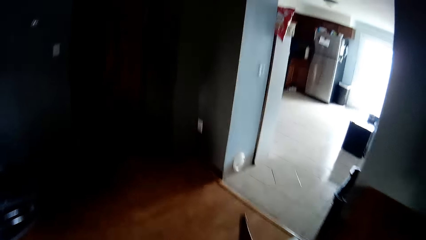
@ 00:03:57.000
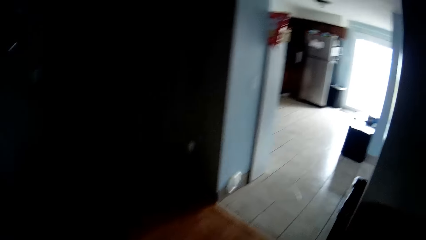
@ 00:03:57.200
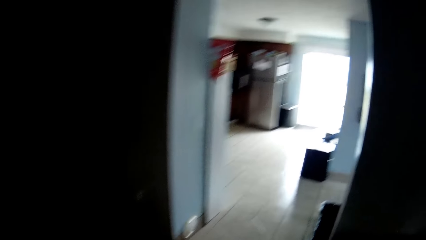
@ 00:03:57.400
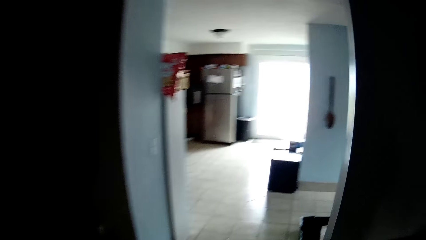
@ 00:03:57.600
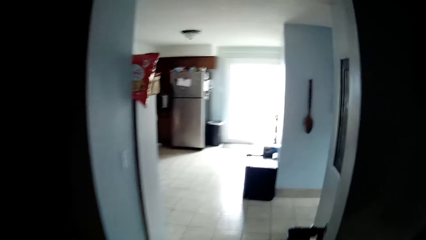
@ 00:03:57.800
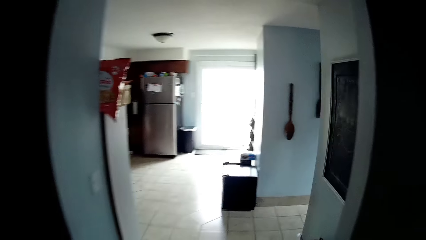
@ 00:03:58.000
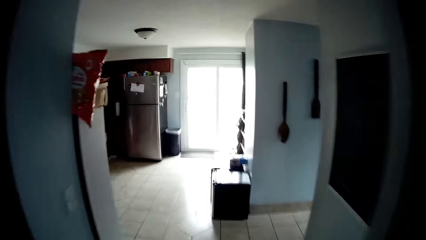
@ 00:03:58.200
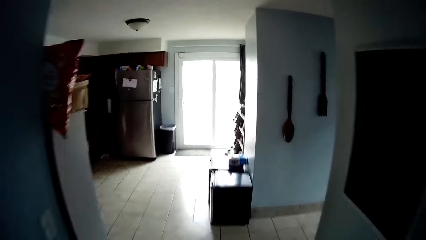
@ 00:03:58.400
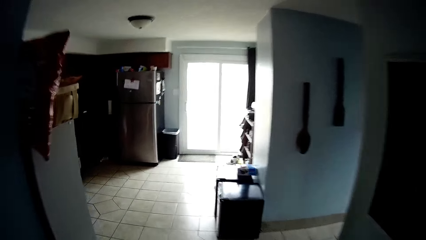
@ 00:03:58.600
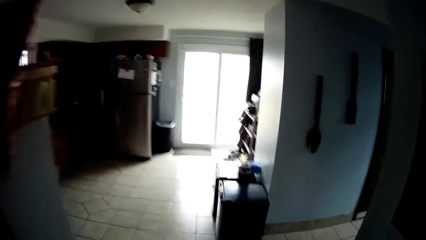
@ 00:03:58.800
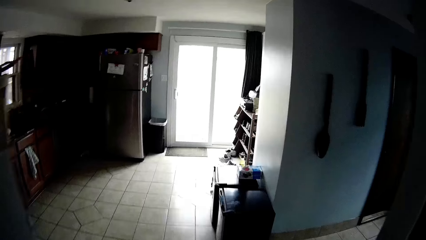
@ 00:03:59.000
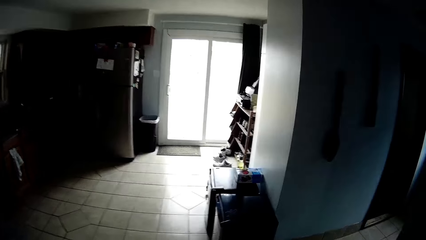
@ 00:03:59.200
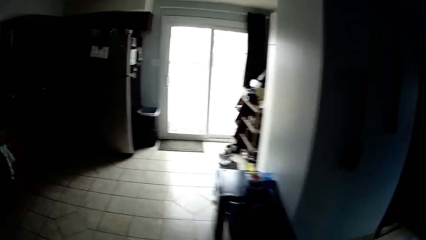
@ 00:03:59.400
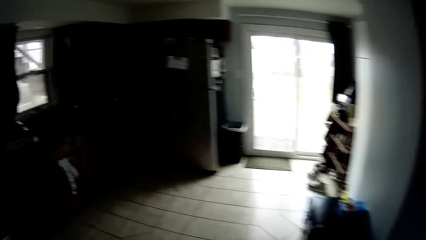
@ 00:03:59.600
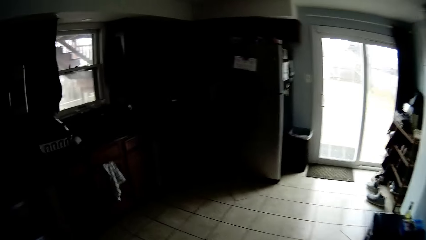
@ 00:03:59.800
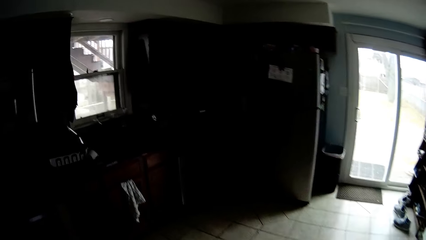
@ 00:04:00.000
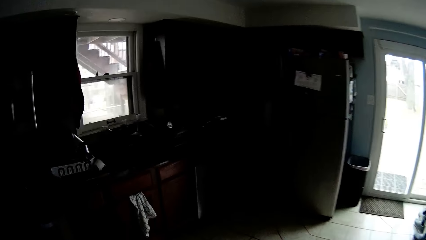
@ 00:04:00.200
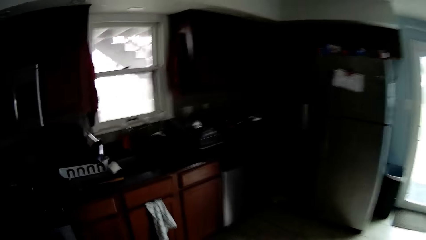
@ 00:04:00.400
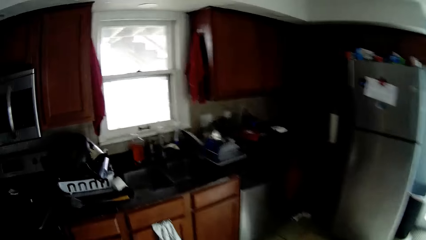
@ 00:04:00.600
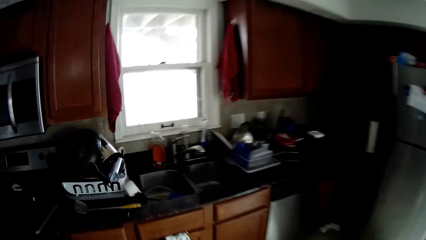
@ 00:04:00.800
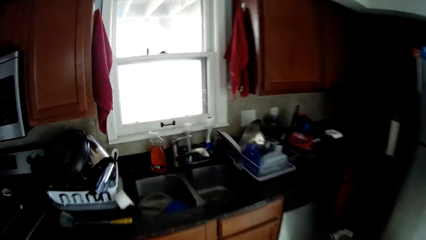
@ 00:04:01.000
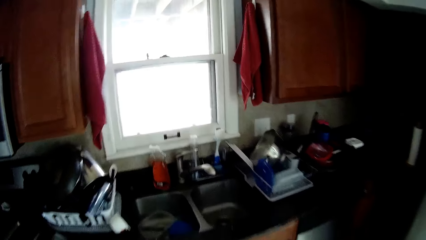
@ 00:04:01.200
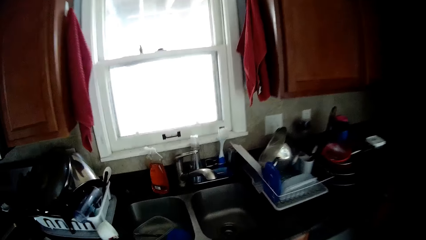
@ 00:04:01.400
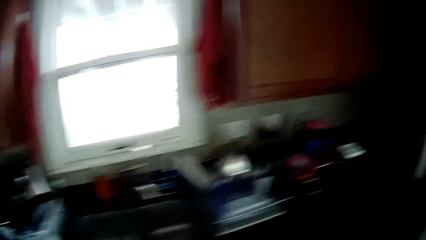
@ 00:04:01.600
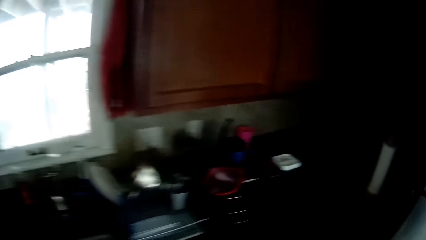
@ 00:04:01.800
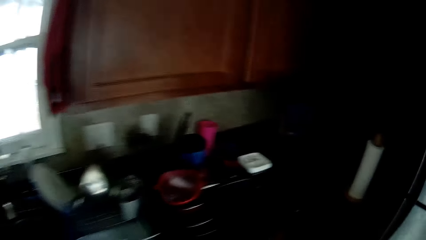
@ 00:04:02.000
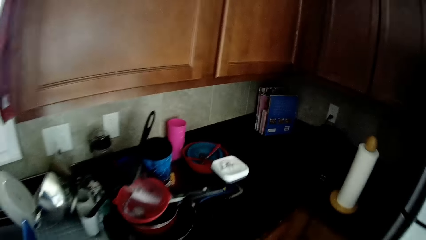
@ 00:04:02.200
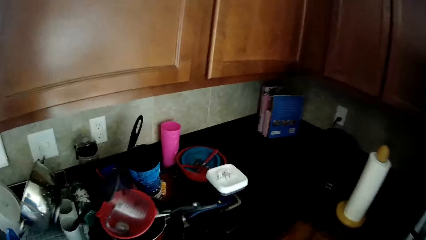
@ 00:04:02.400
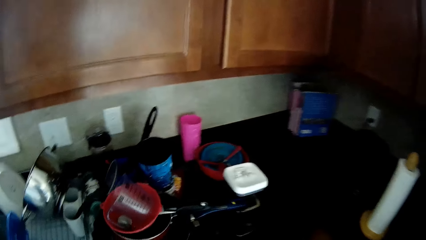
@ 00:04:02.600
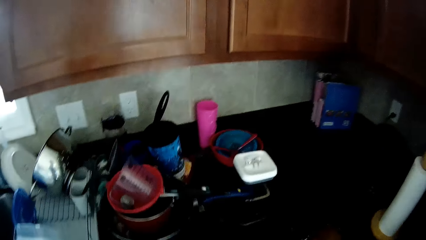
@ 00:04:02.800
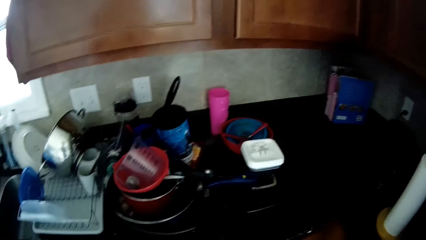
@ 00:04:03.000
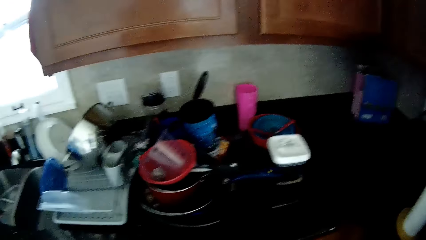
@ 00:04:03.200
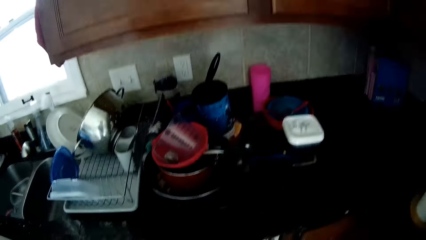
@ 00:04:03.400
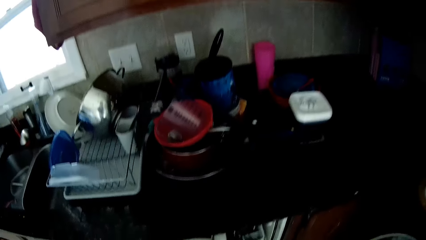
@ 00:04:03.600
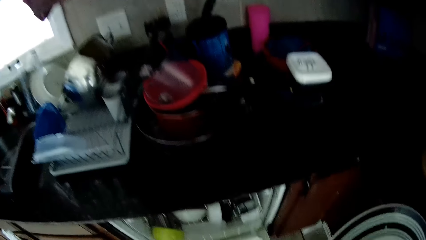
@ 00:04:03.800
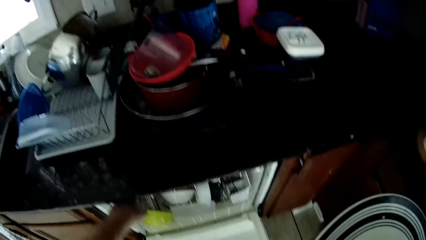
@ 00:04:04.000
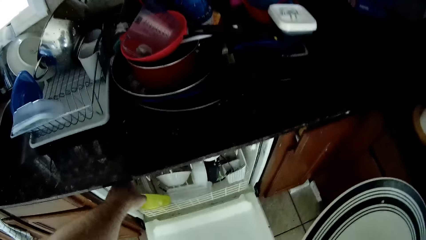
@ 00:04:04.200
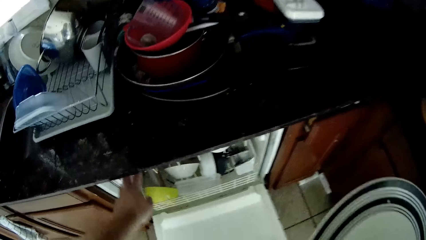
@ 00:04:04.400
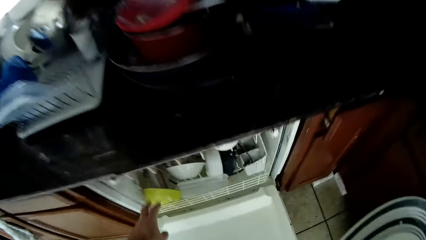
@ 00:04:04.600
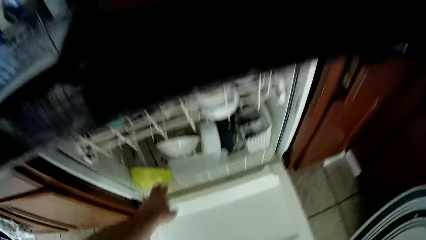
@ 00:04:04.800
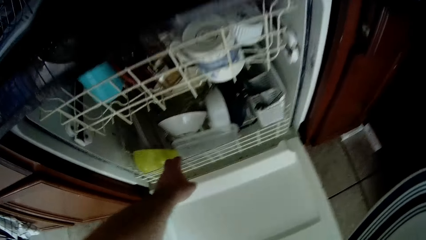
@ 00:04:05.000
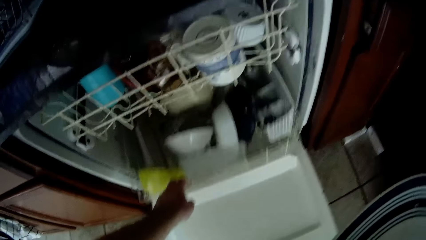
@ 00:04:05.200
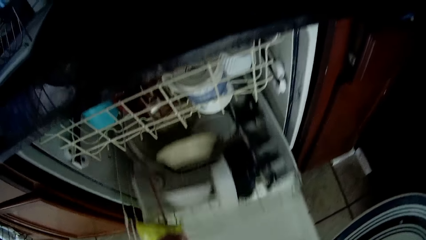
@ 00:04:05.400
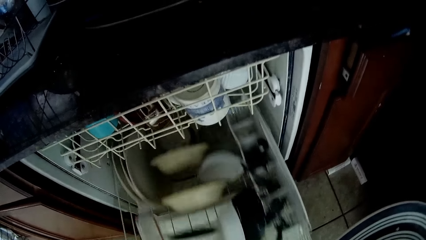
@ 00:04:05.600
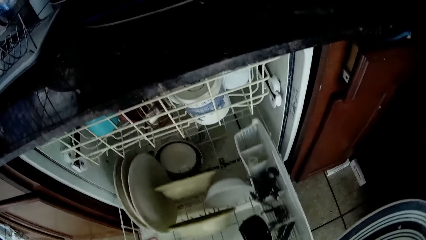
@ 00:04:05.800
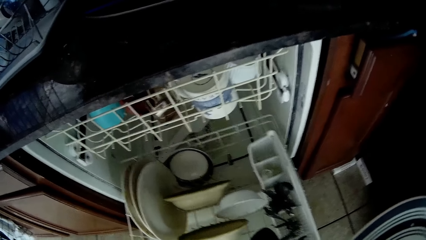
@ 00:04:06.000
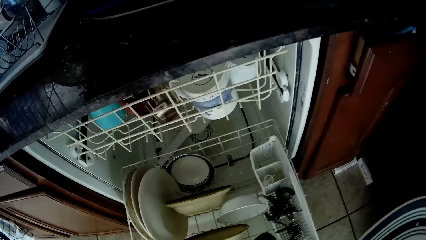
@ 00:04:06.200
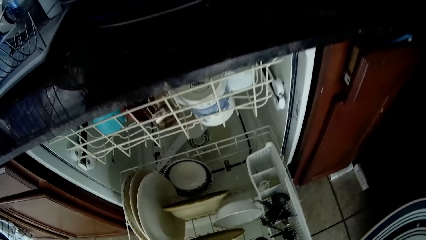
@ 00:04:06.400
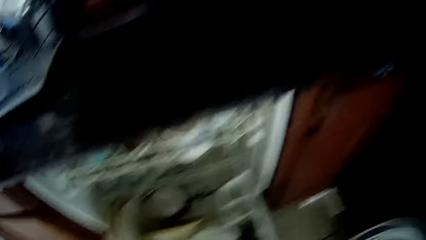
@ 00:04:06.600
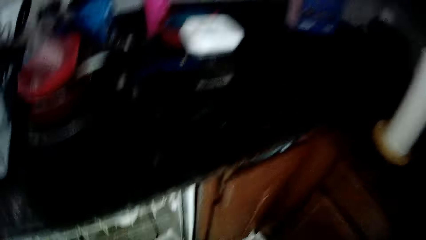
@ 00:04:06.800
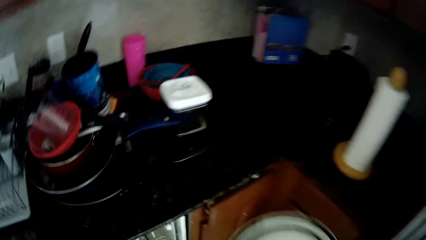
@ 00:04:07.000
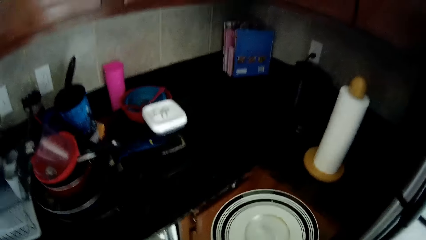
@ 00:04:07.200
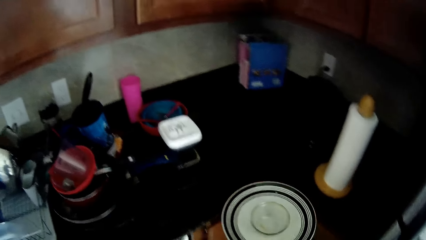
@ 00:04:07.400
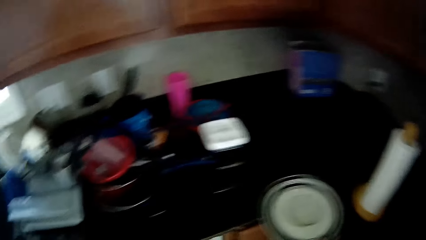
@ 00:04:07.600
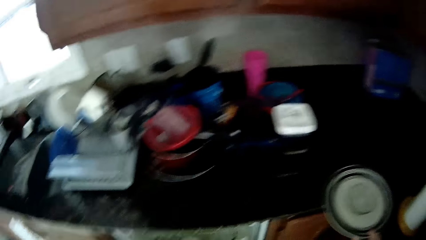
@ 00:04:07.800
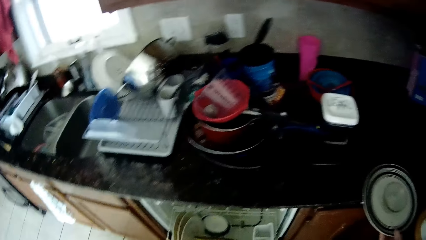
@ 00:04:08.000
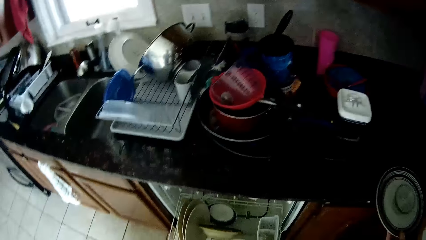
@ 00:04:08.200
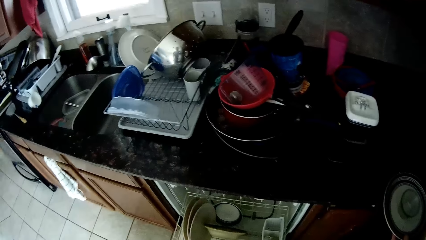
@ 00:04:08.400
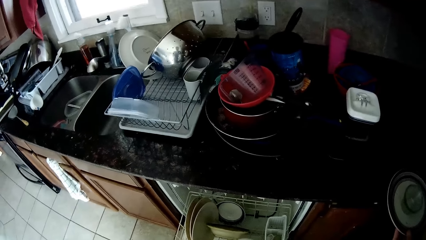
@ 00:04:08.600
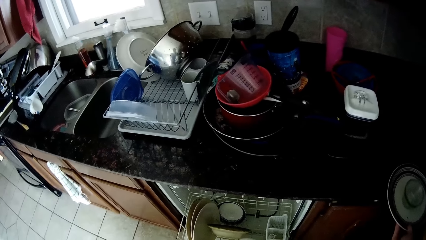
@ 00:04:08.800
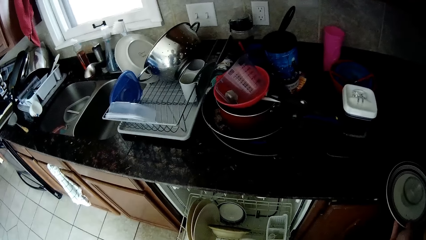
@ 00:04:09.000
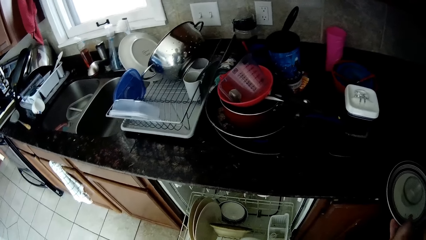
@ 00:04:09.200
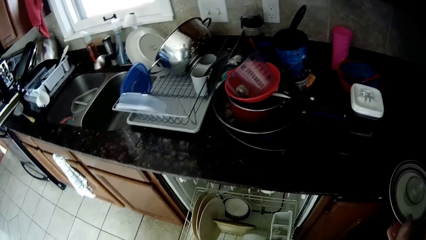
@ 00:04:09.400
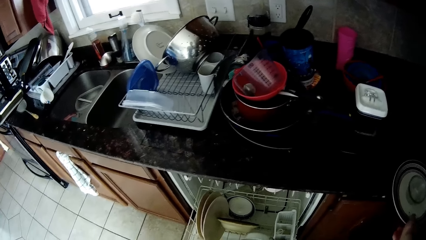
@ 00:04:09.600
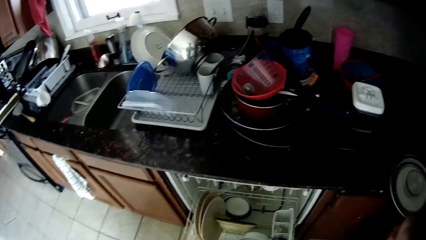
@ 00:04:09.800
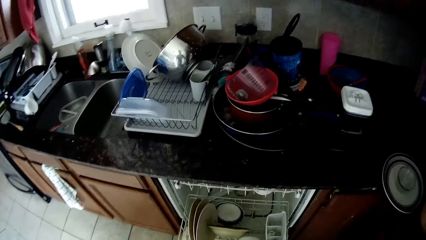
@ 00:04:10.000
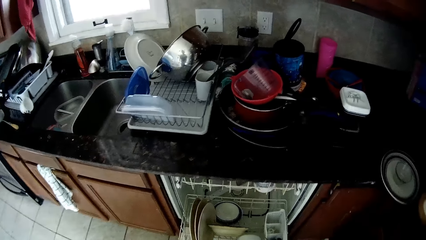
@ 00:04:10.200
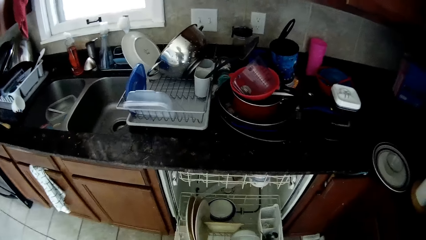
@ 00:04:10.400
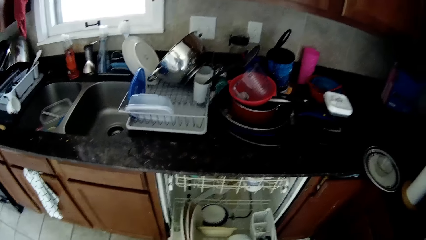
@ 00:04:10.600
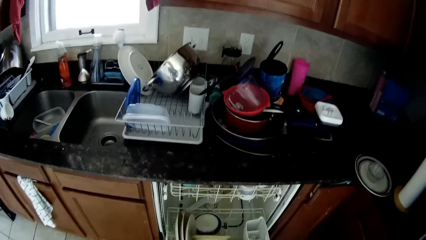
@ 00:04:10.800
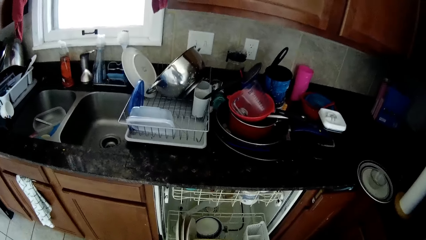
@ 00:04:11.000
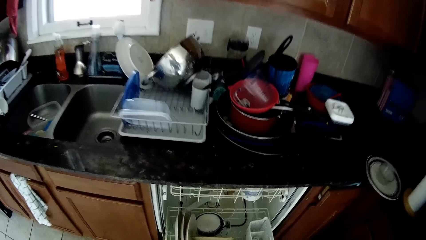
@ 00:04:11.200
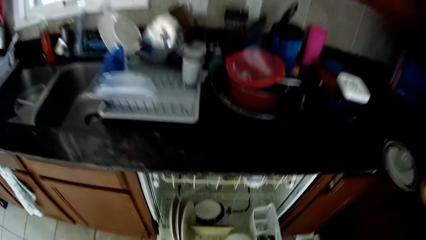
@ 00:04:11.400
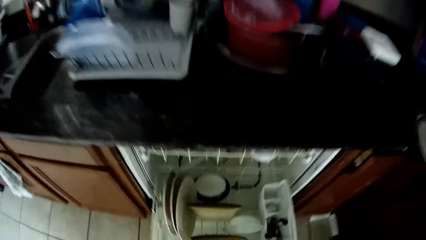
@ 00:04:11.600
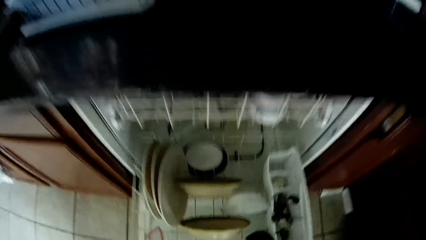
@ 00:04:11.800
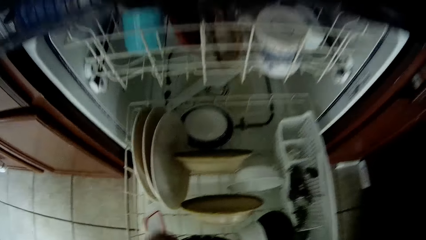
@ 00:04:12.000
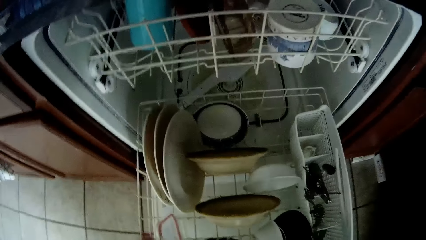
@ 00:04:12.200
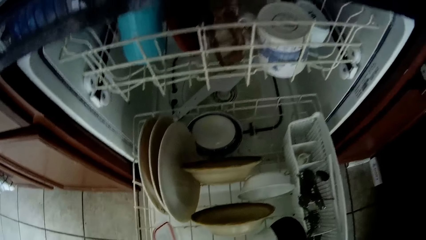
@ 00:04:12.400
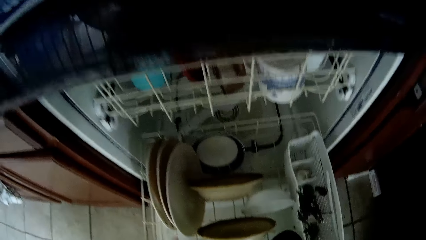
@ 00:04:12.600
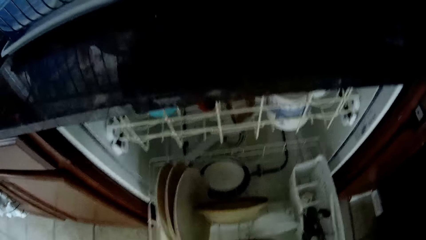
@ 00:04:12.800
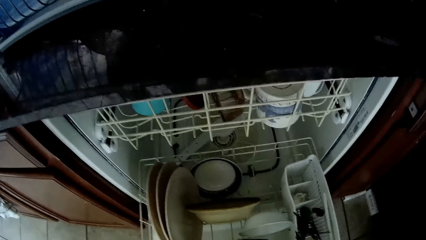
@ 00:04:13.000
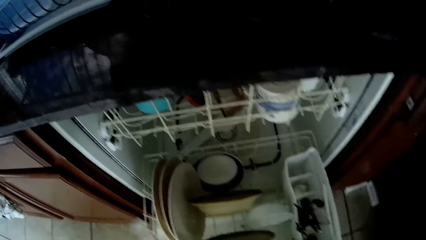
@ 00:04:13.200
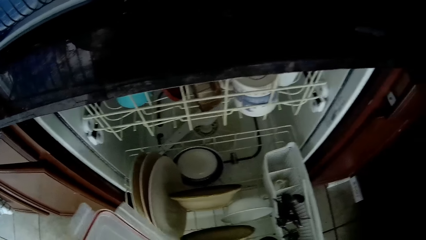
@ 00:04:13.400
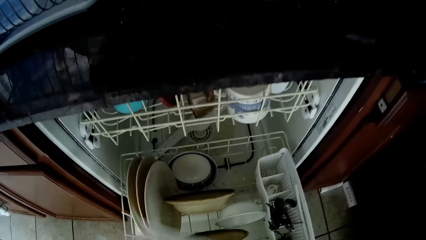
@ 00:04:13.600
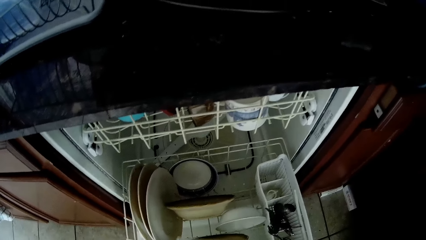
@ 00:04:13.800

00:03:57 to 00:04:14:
The camera wearer walks to the kitchen. They open the dishwasher. They pull the wash tower or drawer. They put the plate on the counter top. They turn around the room. They pick up the container from the wash tower.
